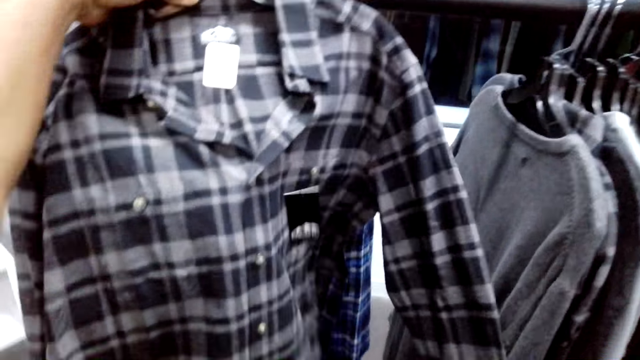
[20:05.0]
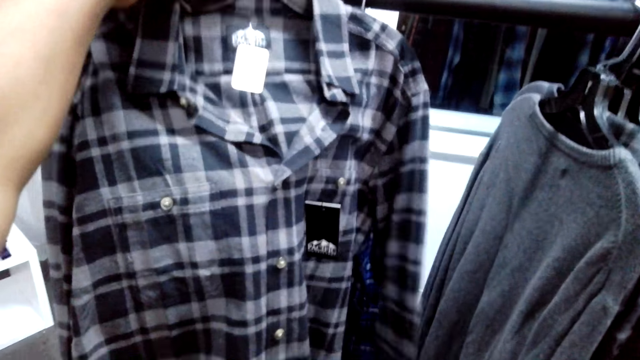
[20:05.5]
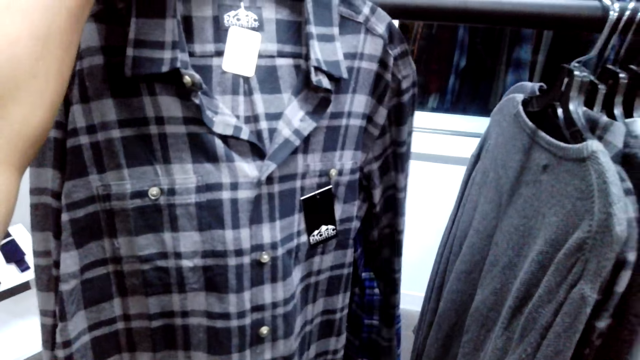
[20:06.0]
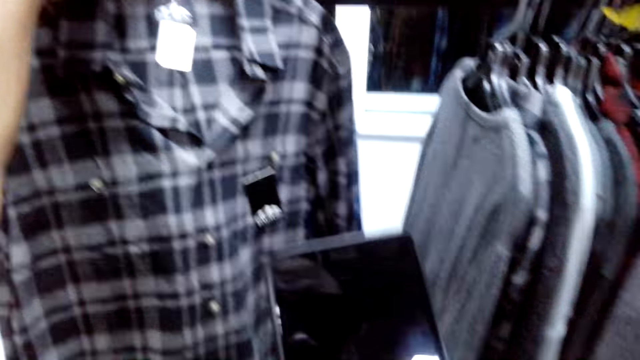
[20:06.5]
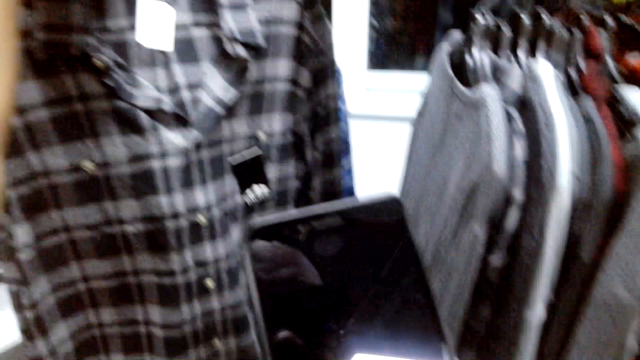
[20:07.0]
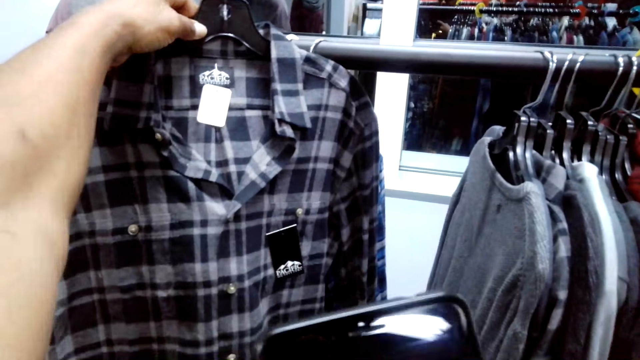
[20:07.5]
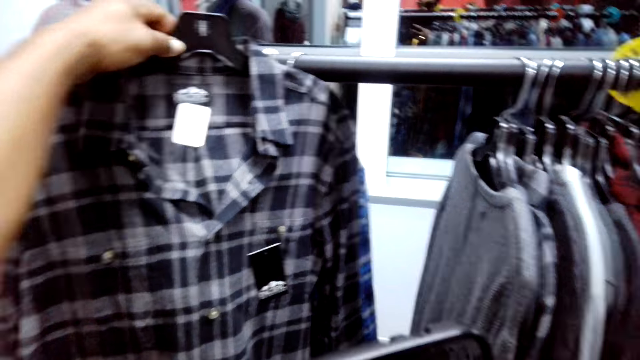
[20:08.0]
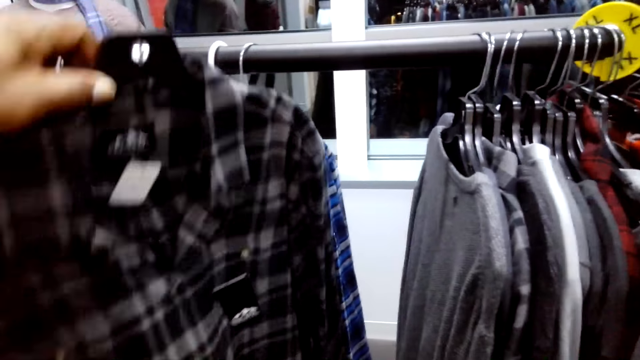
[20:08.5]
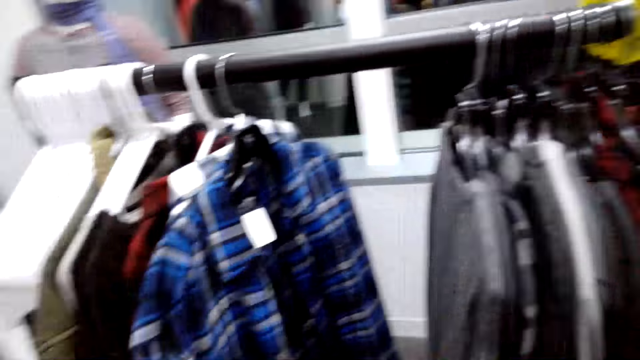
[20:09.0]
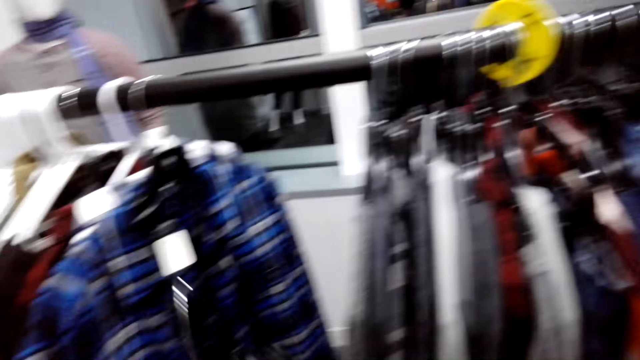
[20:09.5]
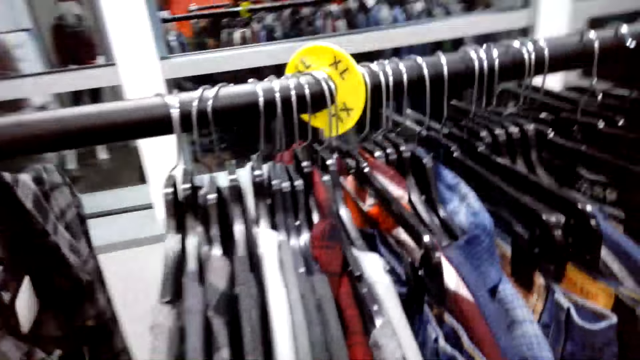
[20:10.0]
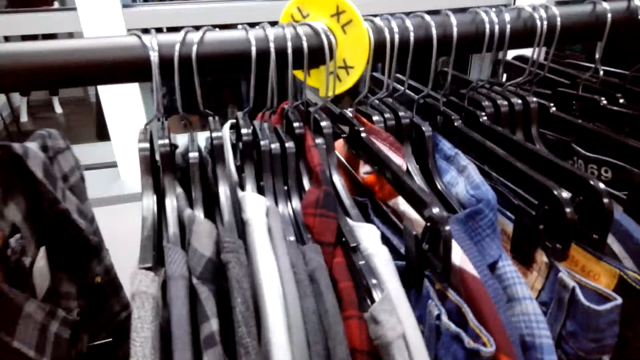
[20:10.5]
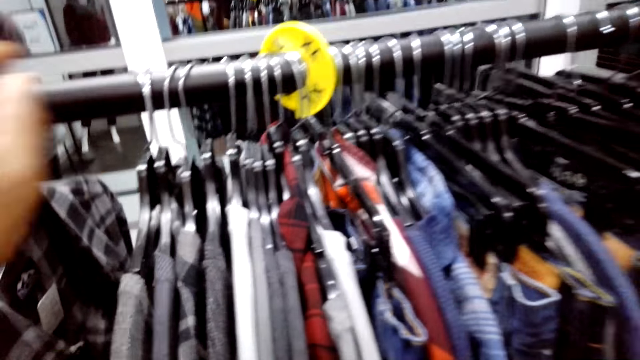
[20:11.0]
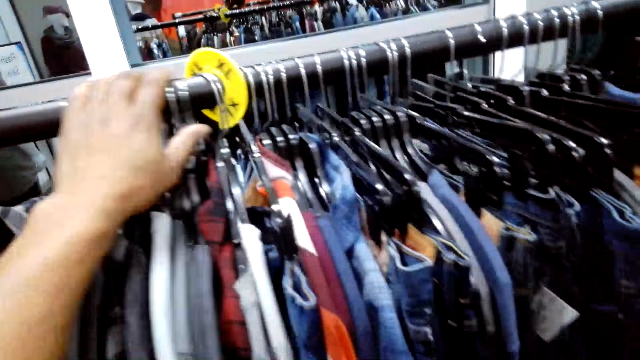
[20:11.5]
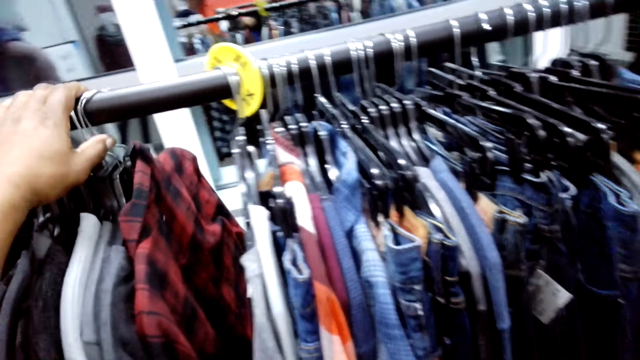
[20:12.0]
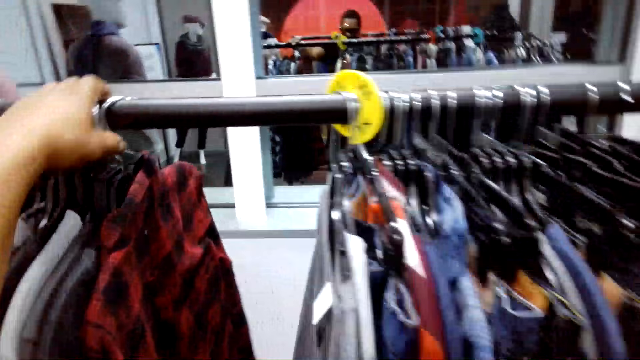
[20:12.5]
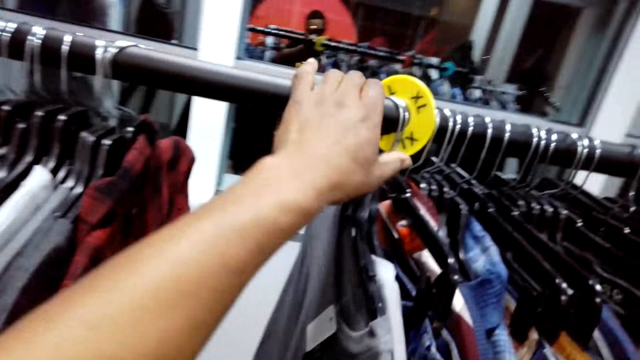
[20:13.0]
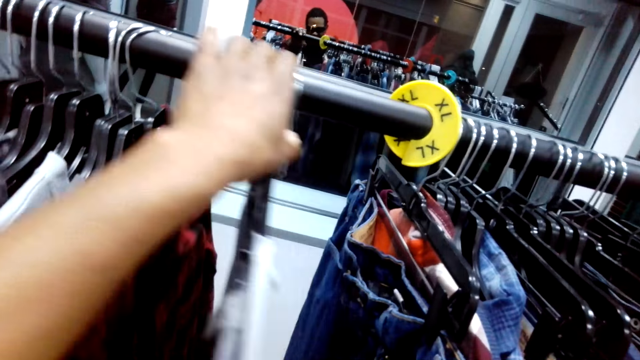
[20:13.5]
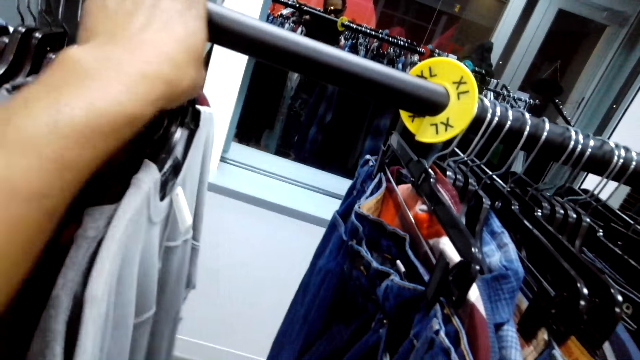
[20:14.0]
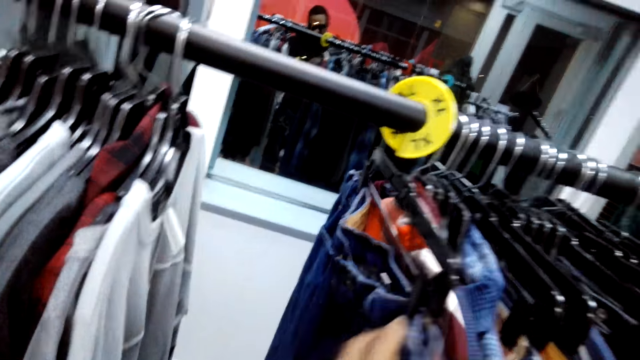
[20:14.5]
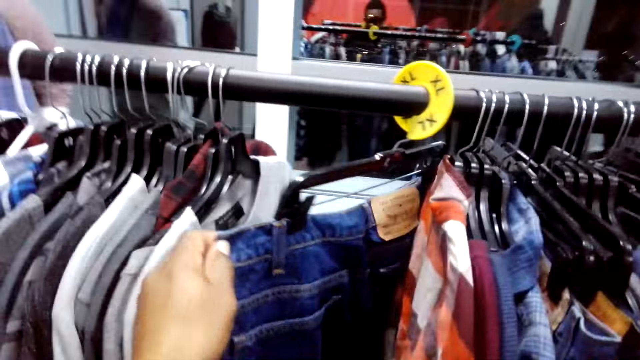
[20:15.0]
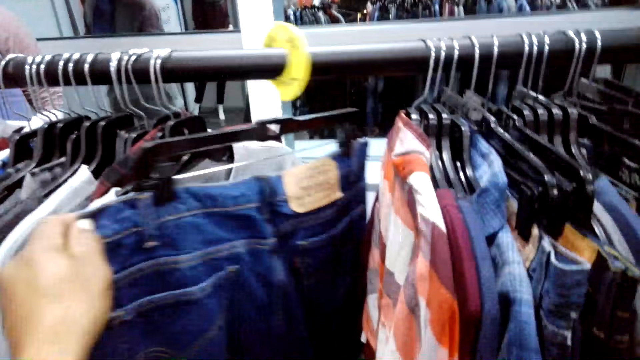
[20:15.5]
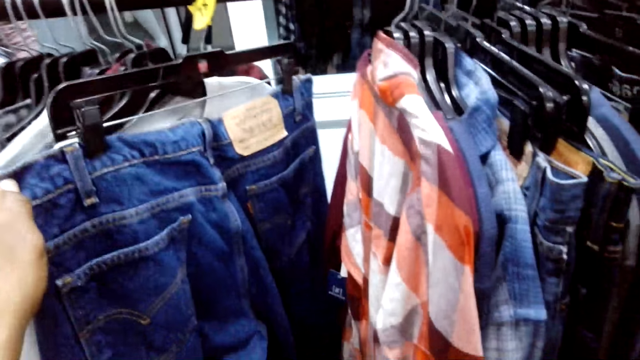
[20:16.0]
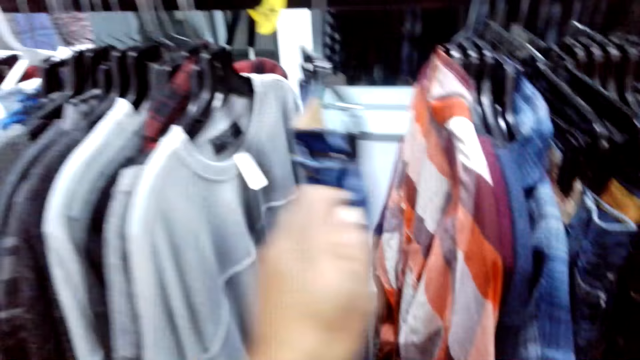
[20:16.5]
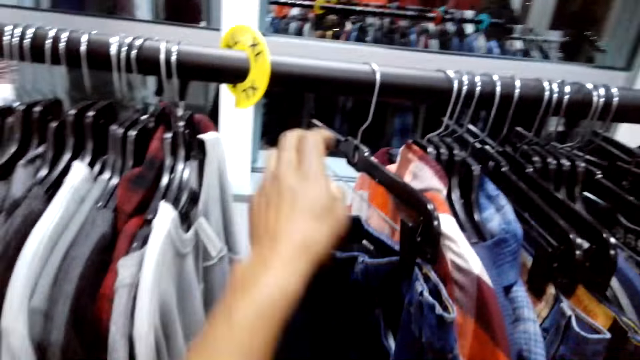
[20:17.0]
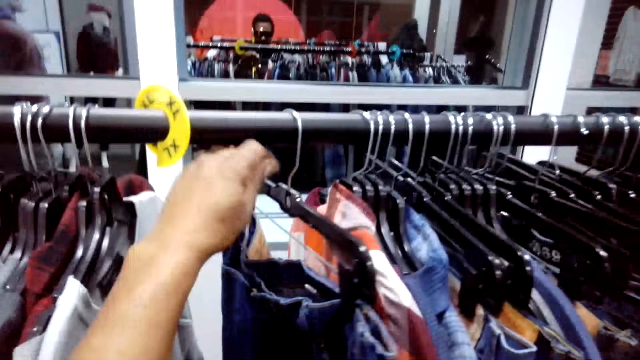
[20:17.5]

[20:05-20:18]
The camera wearer puts the shirt on top of the rack. They look at the shirt. They look at the phone. They take a photo of the shirt. They hang the shirt on the rack. They push the shirt. They look at the clothes on the rack. They check on the pant.

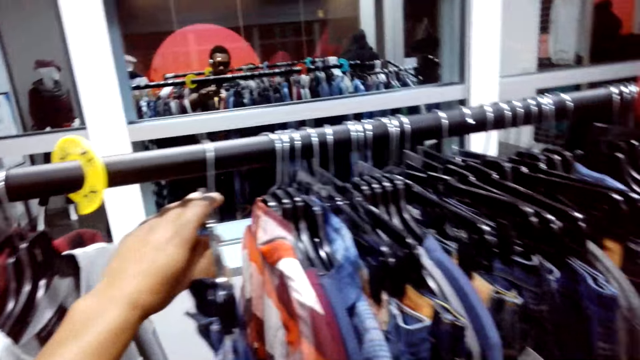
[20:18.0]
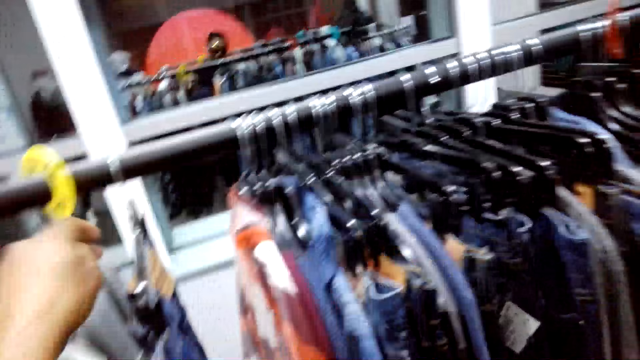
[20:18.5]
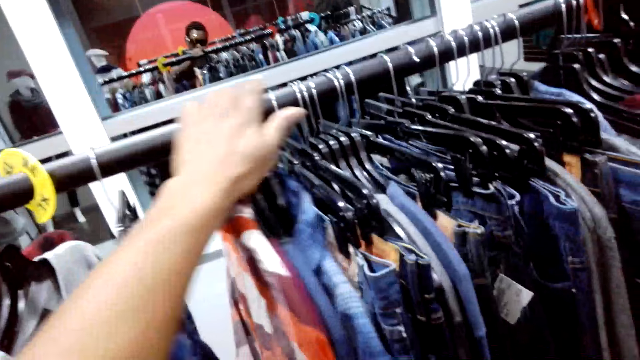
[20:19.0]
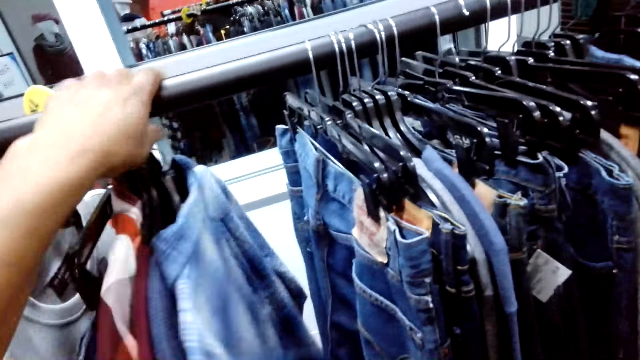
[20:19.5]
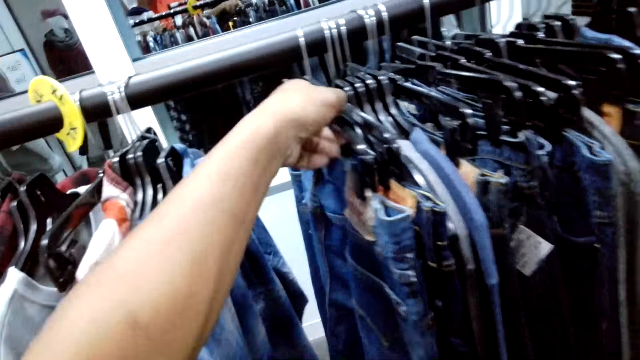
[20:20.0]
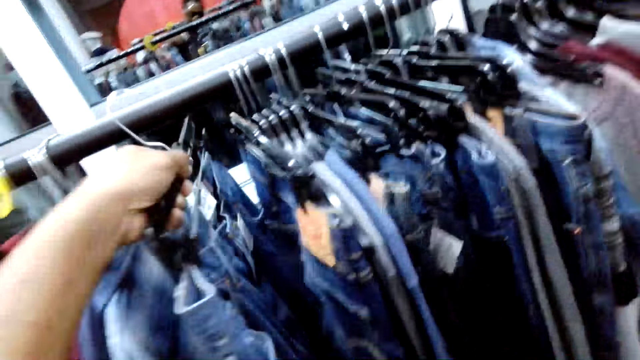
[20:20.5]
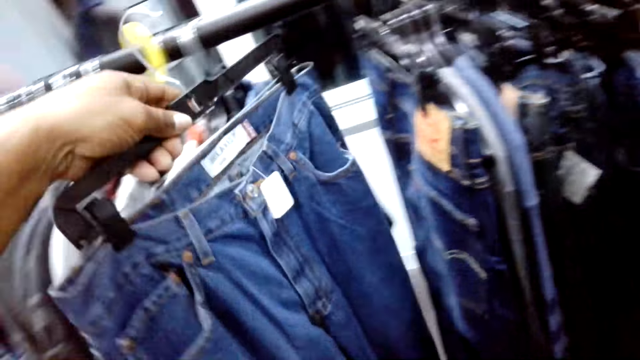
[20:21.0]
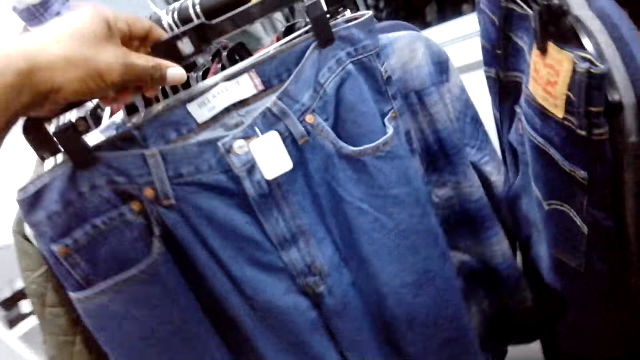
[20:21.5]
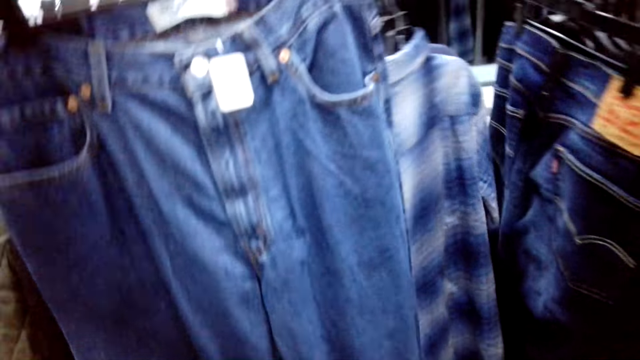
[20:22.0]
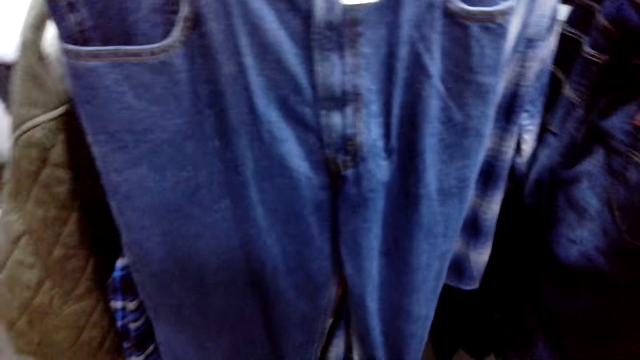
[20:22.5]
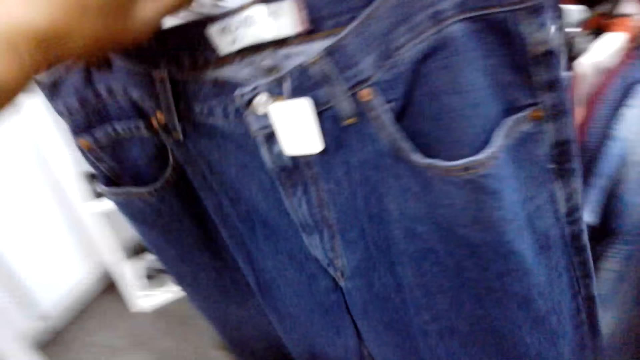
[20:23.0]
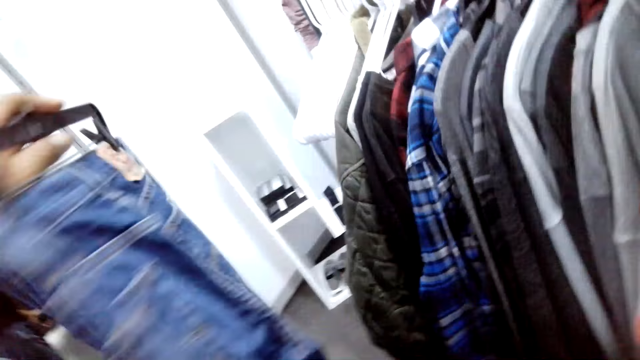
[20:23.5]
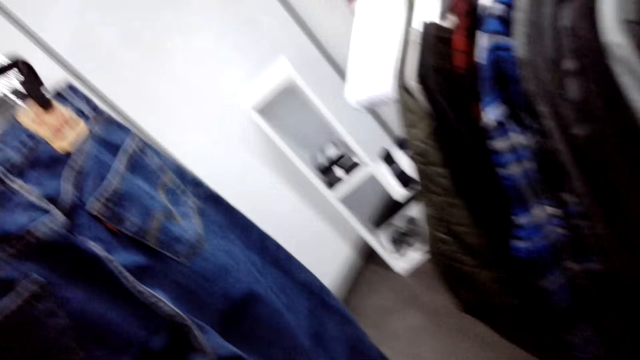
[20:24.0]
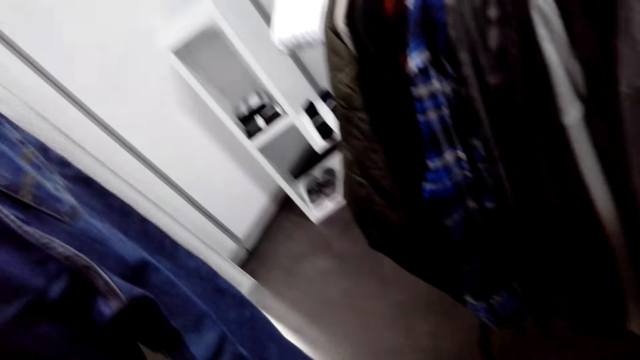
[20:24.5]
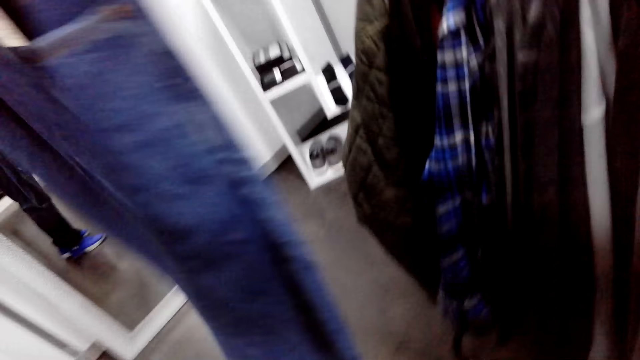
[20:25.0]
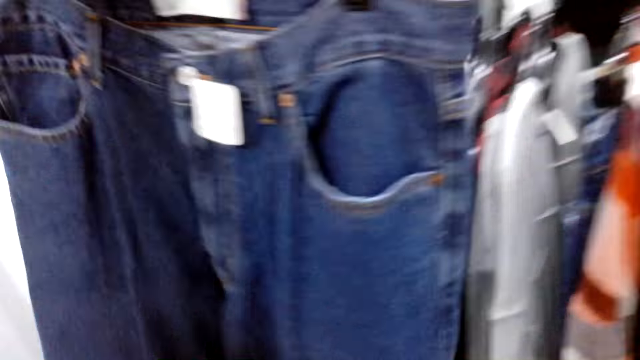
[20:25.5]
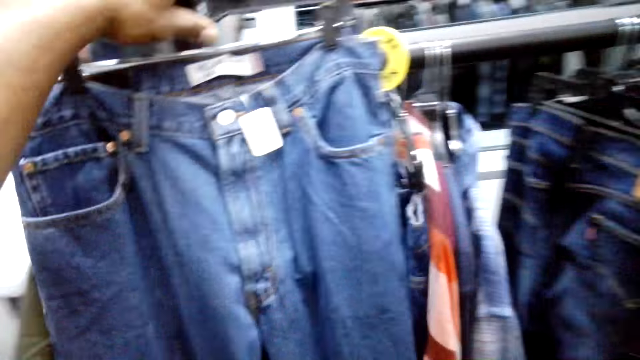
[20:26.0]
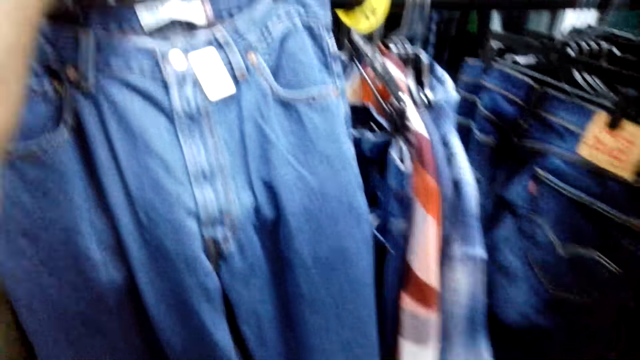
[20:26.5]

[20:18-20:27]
The camera wearer pushes the shirt. They pick a trouser or pant from the rack. They look at the trouser. They check on the pant.
